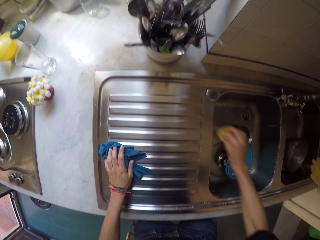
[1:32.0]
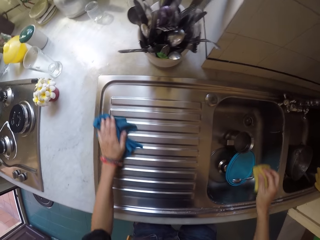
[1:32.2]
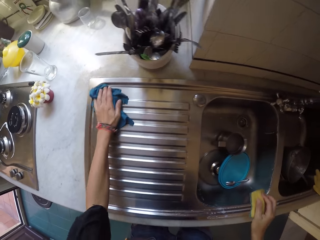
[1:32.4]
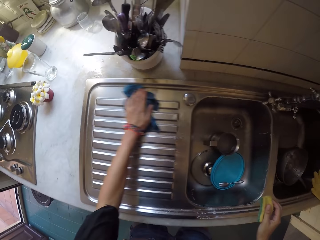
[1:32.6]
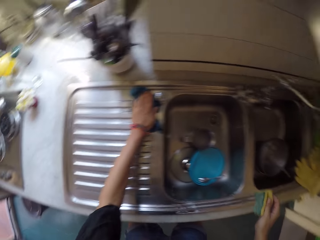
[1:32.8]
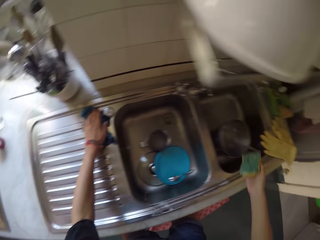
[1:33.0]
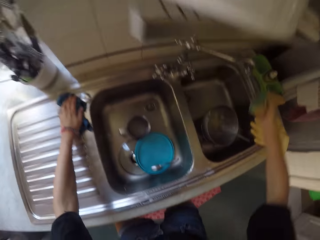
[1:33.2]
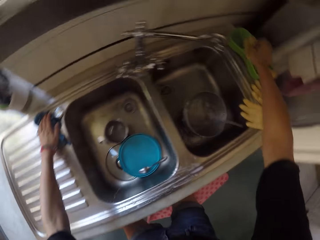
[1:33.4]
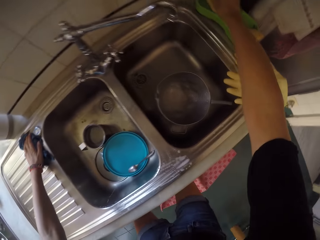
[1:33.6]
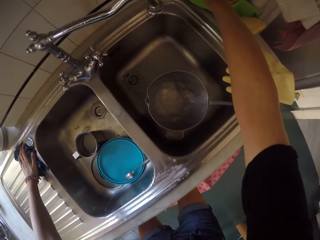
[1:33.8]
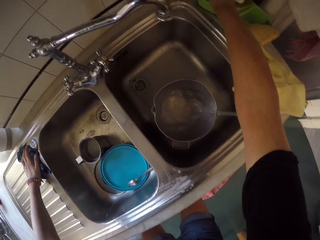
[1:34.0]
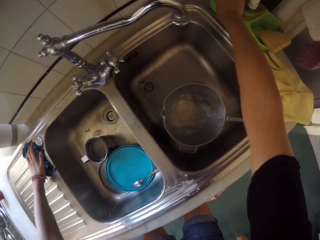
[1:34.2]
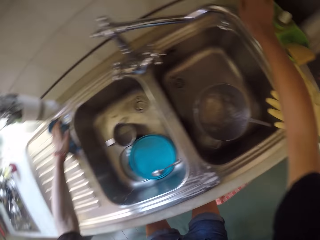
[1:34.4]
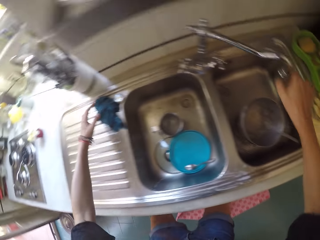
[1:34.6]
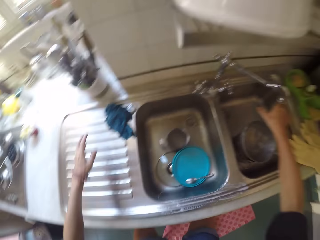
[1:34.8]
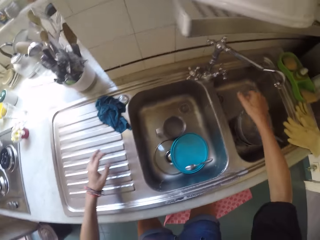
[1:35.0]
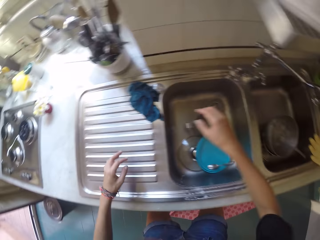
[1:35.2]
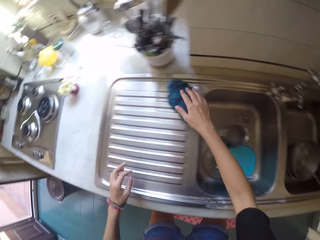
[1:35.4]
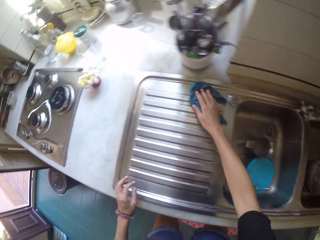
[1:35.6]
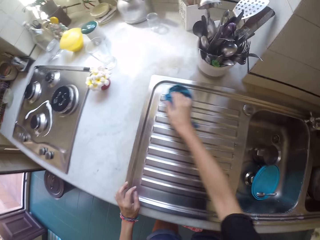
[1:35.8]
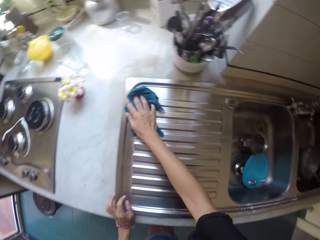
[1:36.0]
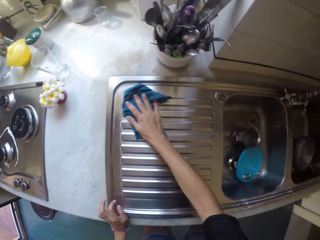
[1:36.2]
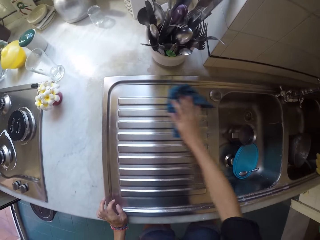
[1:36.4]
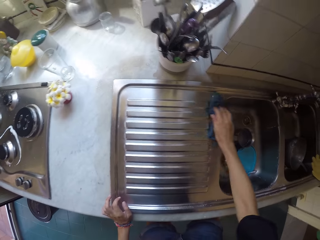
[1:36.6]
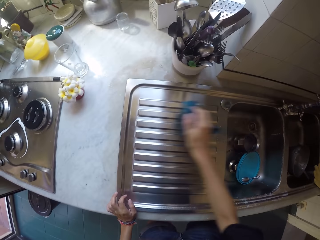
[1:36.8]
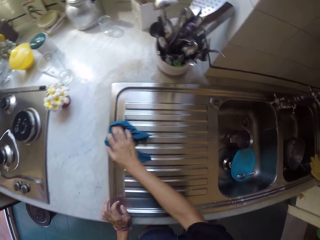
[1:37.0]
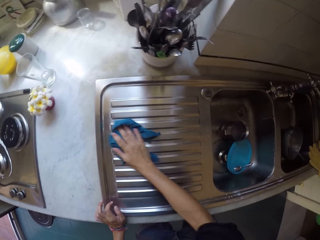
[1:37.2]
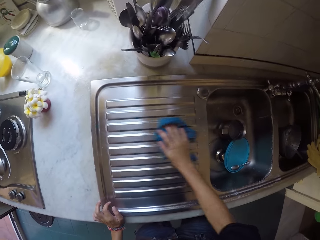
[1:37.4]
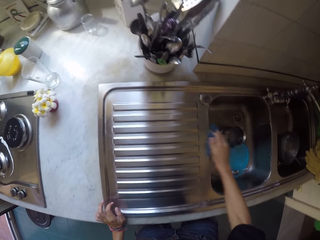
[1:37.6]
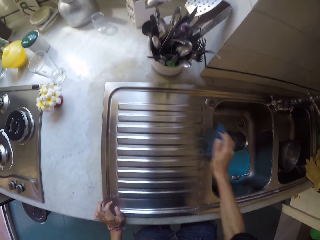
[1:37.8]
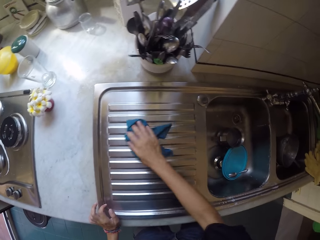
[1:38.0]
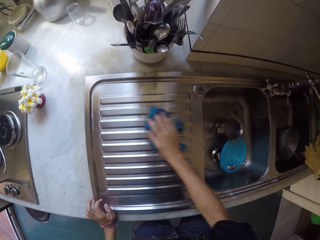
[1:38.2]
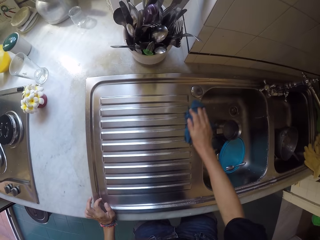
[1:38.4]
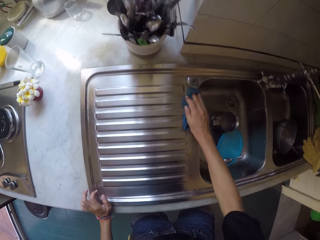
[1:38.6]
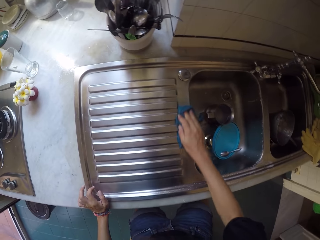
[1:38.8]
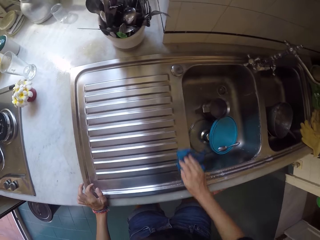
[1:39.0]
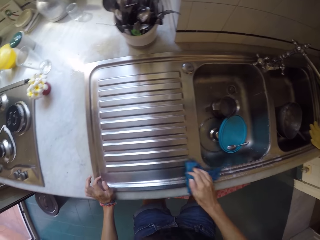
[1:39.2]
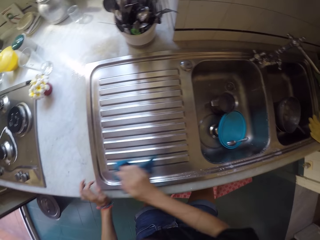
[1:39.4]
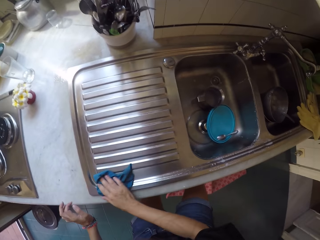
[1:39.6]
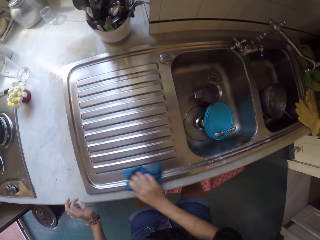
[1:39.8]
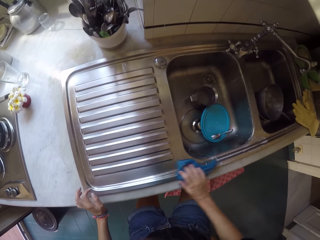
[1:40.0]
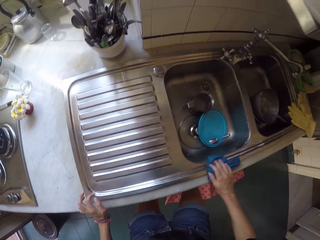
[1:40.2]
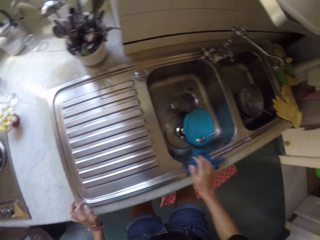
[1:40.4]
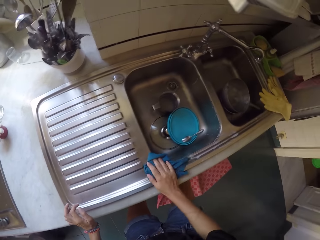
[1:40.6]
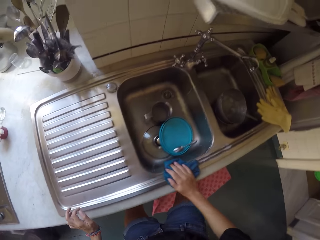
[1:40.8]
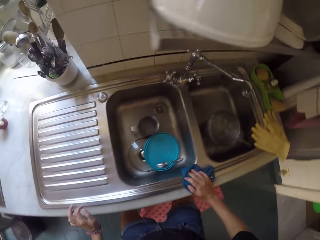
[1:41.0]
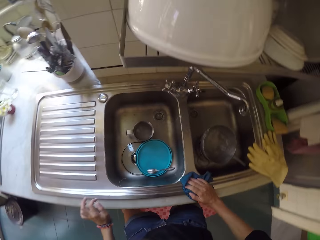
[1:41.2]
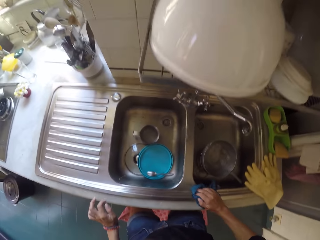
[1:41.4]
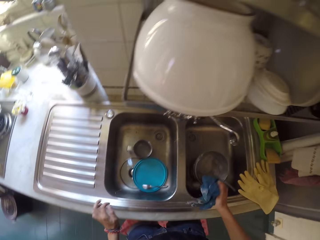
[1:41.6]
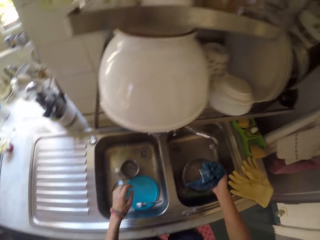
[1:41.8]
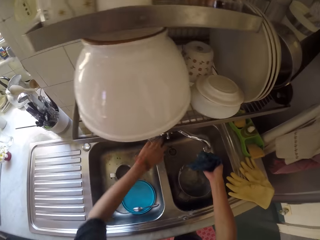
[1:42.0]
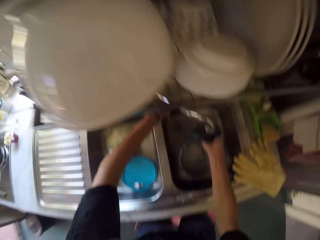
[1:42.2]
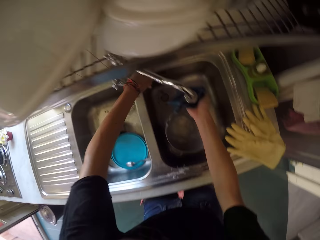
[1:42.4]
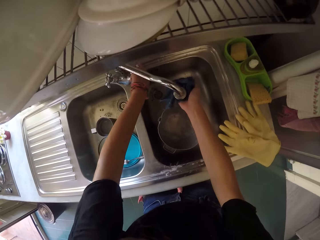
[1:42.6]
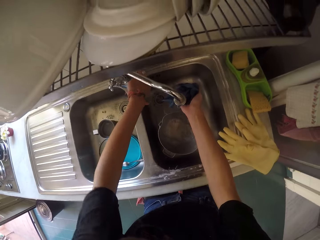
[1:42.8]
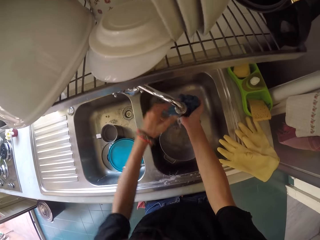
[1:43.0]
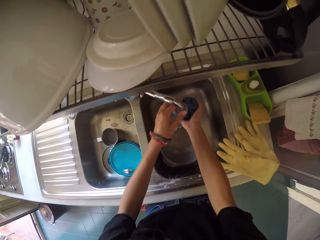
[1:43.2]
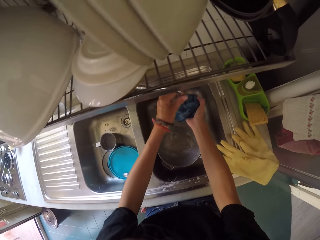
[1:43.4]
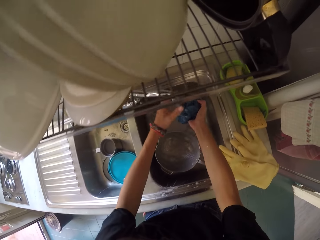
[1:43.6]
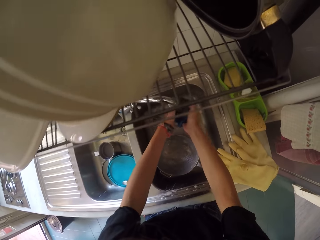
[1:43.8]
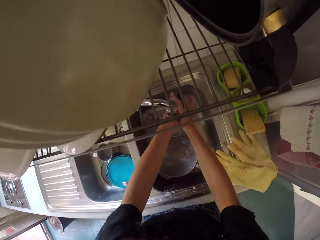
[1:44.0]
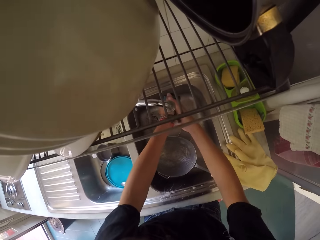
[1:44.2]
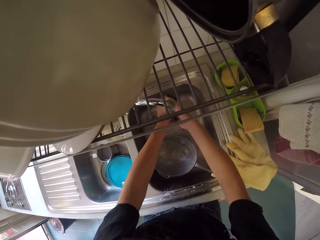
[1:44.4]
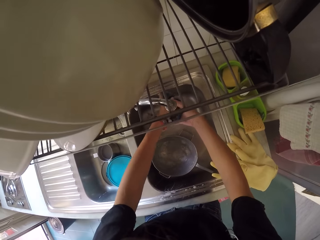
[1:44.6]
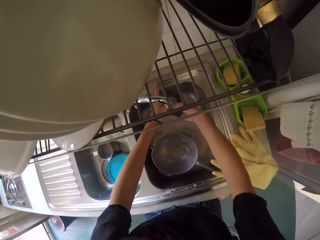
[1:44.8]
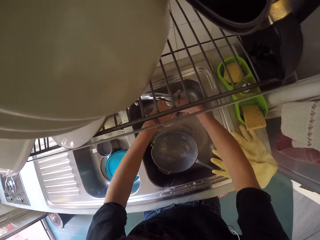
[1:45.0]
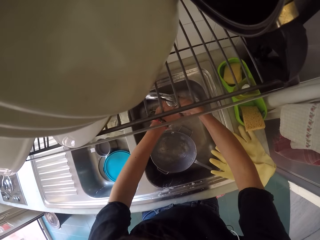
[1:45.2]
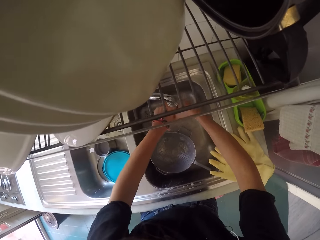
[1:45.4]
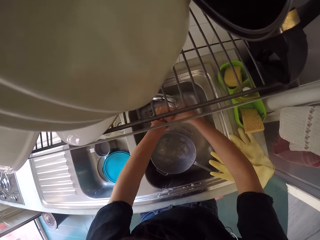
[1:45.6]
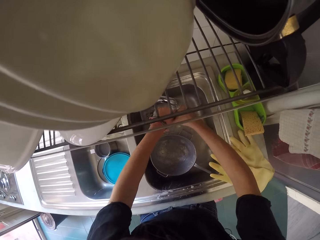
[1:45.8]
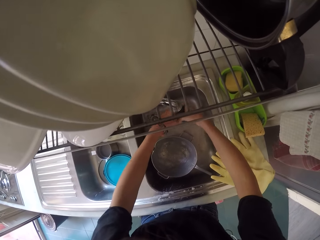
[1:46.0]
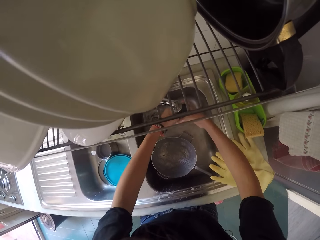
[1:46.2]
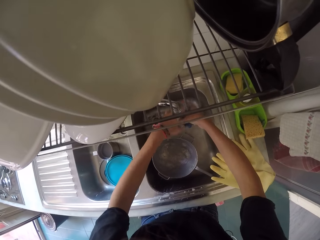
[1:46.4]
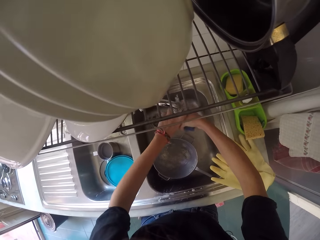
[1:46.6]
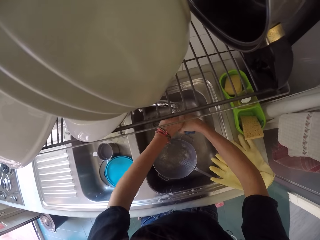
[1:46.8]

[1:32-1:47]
The camera wearer wipes the sink with a rag. They put a scouring pad on the soap dish. They wipe the sink. They wash the rag.

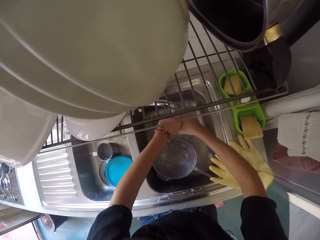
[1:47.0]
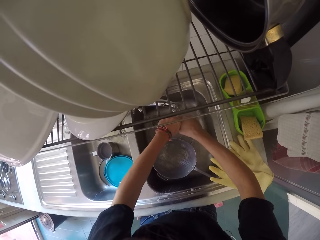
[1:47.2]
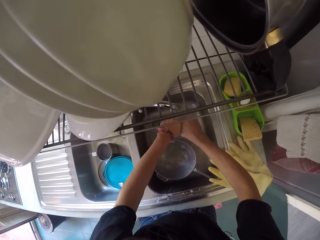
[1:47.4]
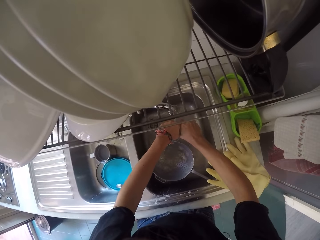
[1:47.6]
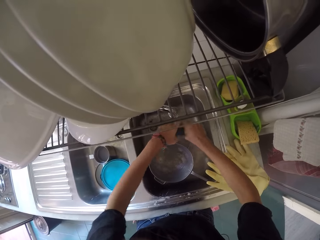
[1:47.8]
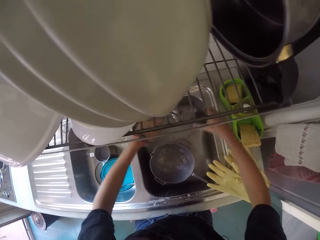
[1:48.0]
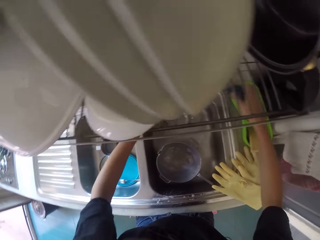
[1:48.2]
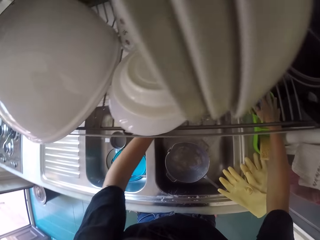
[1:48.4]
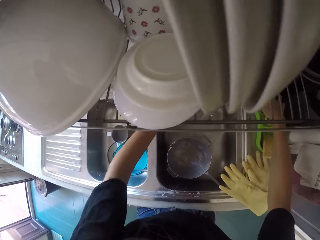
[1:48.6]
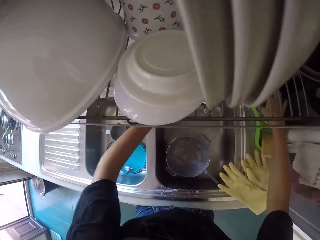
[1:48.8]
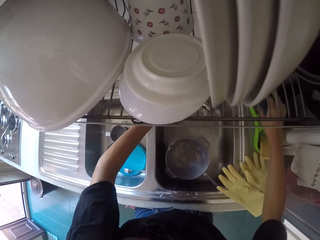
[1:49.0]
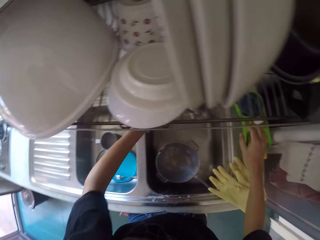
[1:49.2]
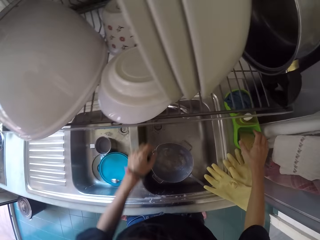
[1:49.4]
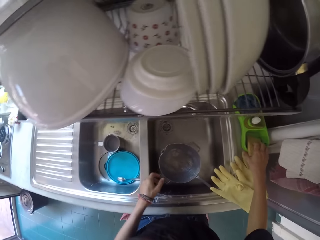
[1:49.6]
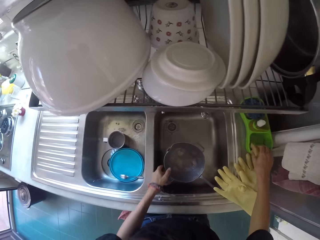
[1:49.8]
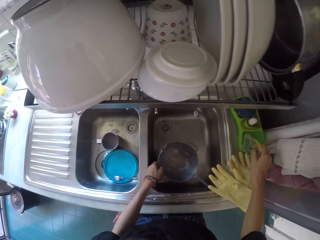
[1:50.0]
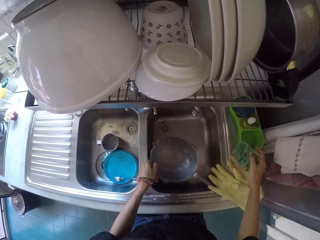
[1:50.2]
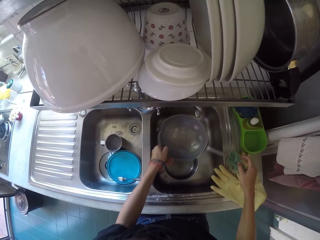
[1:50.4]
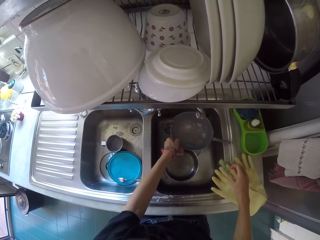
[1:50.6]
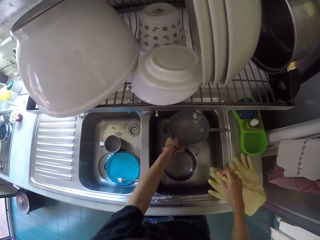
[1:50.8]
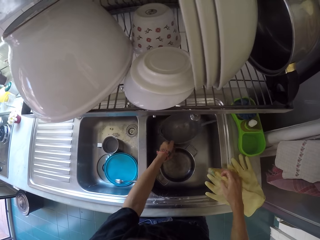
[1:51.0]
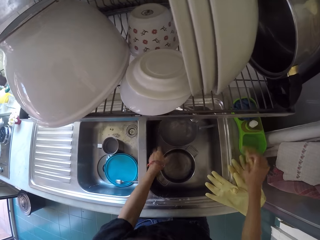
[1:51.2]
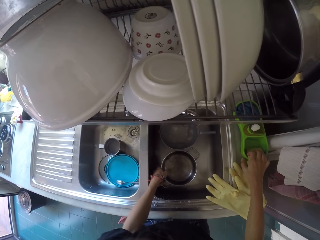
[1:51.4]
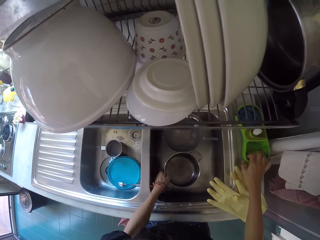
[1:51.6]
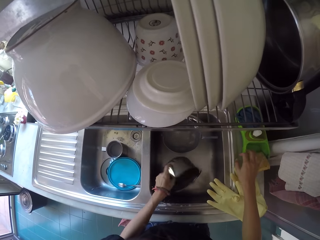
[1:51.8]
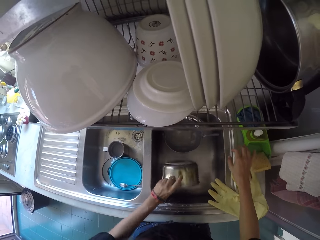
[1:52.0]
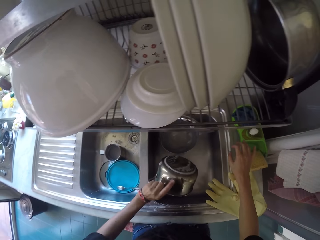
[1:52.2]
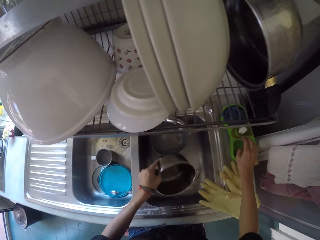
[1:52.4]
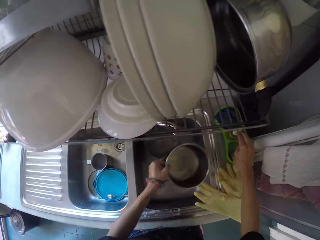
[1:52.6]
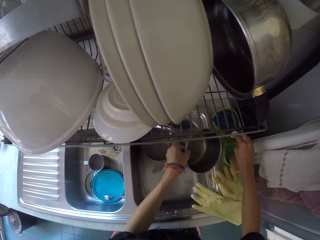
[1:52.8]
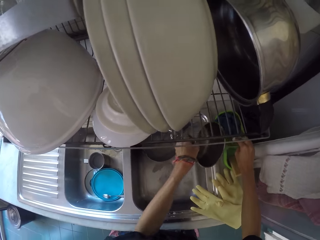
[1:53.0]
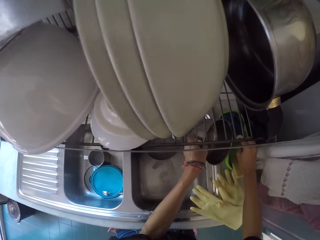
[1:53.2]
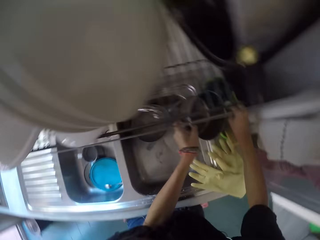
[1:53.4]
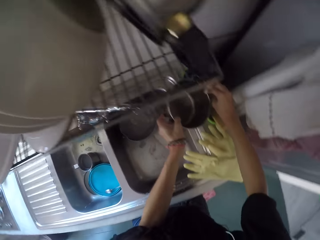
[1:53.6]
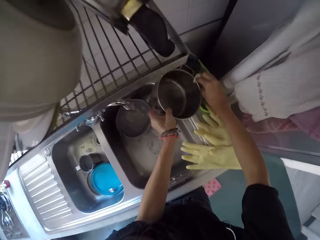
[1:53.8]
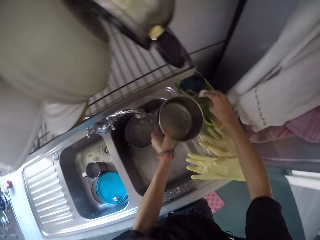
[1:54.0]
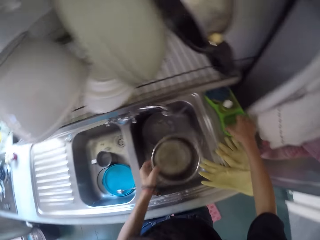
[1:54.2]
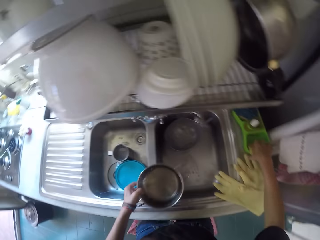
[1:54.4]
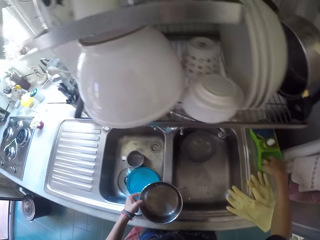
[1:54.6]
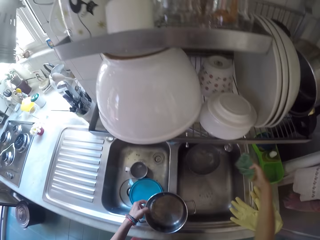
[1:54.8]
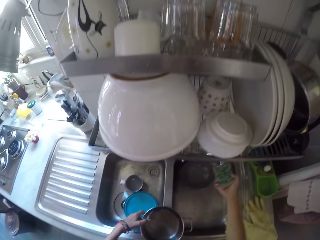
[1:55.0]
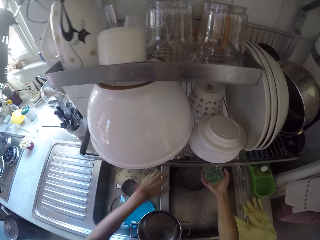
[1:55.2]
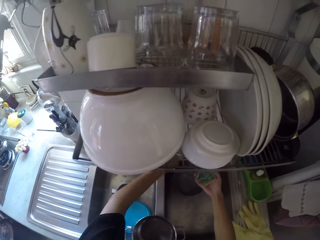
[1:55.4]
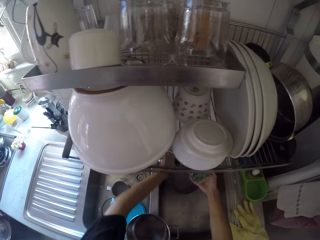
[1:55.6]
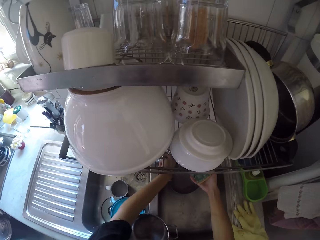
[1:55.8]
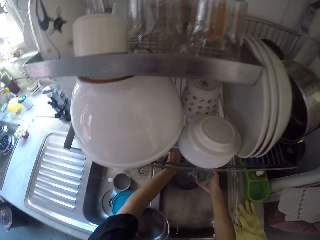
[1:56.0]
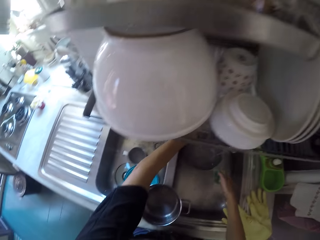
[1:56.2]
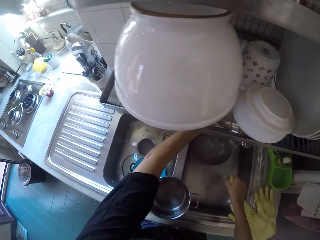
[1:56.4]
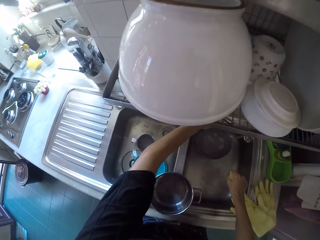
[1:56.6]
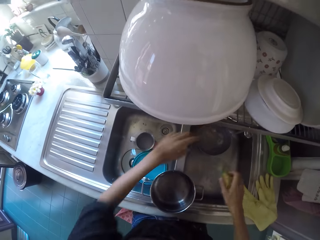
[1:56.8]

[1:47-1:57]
The camera wearer puts a rag on the soap dish. They pick a scouring pad from the soap dish. They pick a cooking pot from the sink. They pick the scouring pad from the soap dish. They rinse the scouring pad.
